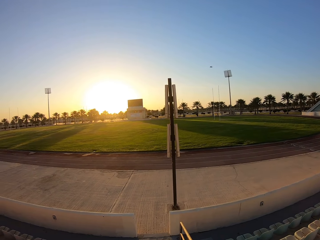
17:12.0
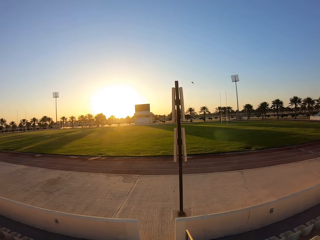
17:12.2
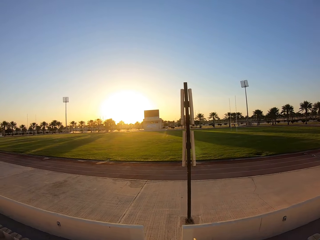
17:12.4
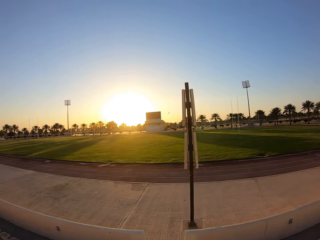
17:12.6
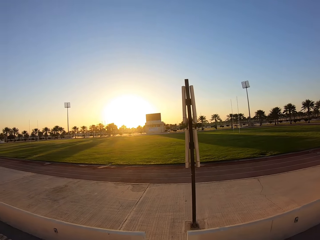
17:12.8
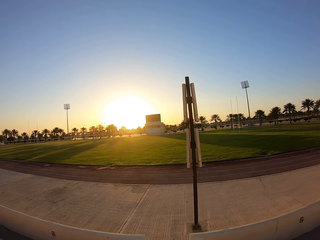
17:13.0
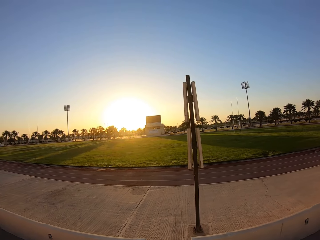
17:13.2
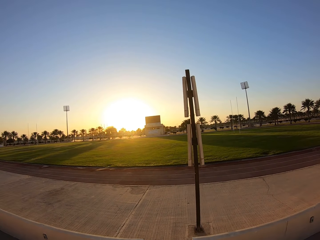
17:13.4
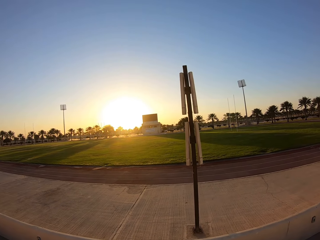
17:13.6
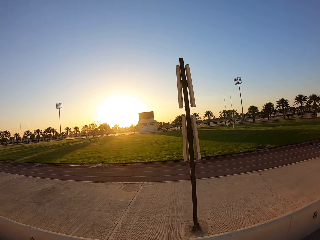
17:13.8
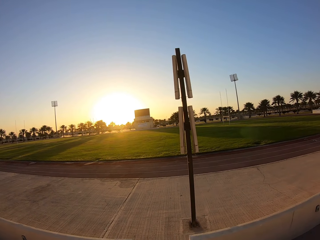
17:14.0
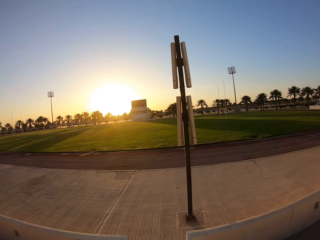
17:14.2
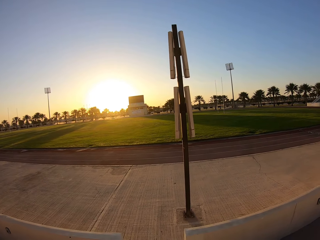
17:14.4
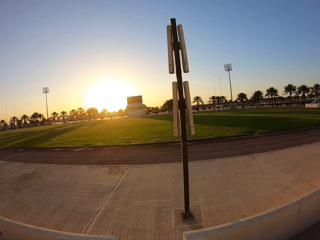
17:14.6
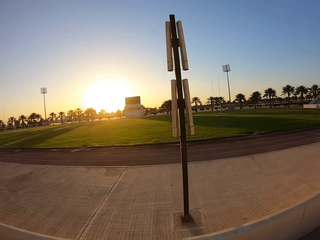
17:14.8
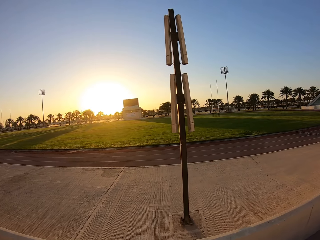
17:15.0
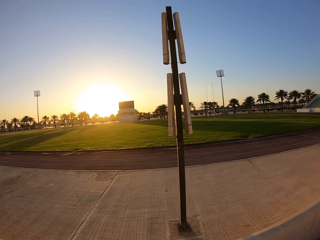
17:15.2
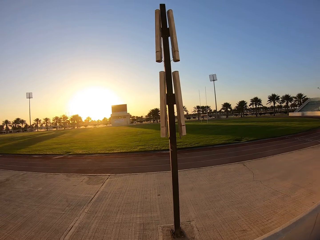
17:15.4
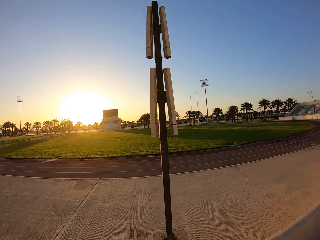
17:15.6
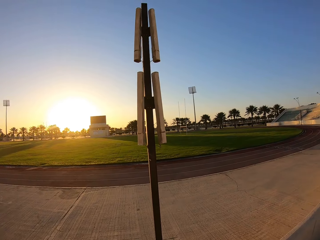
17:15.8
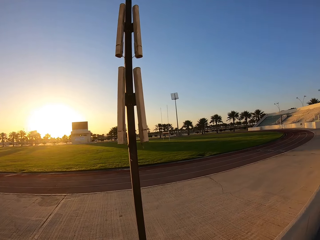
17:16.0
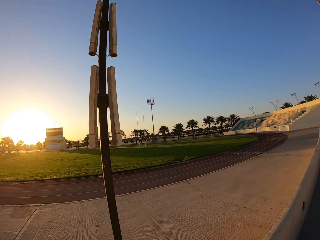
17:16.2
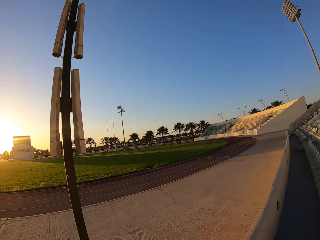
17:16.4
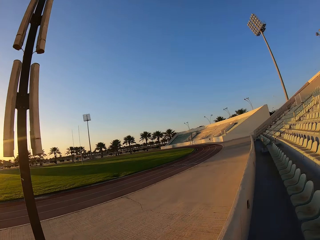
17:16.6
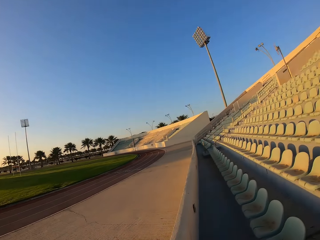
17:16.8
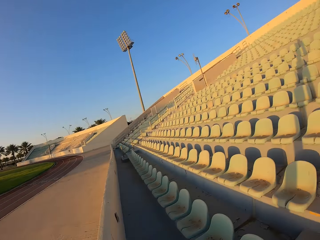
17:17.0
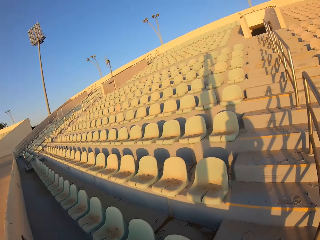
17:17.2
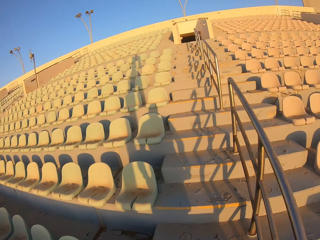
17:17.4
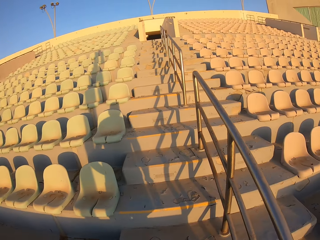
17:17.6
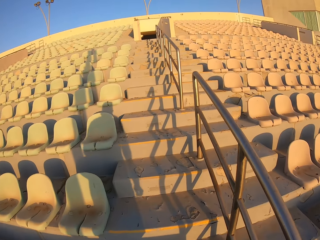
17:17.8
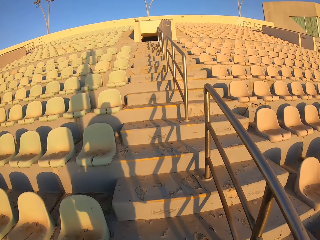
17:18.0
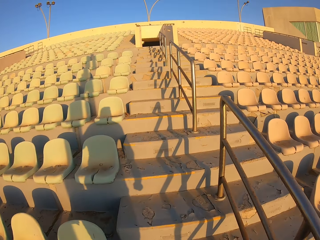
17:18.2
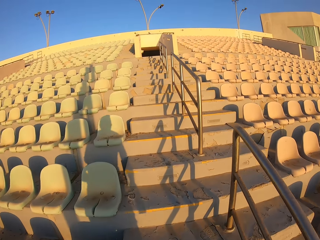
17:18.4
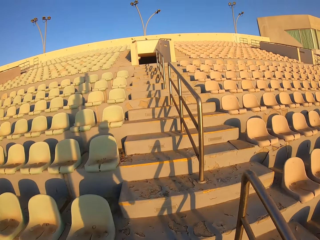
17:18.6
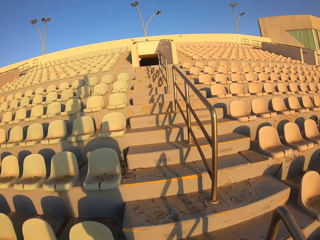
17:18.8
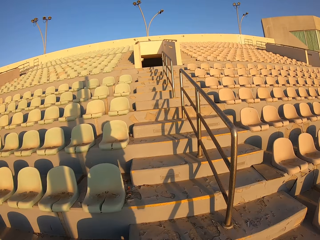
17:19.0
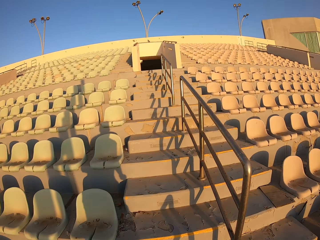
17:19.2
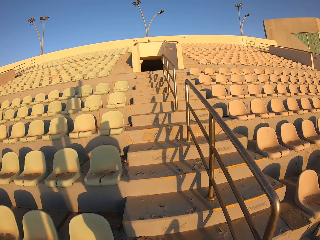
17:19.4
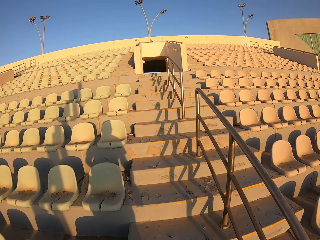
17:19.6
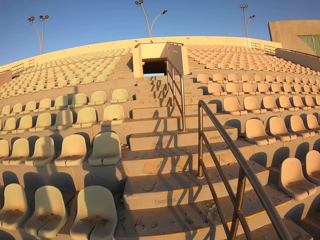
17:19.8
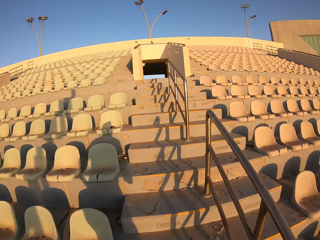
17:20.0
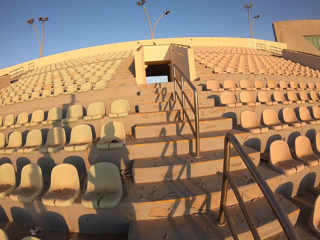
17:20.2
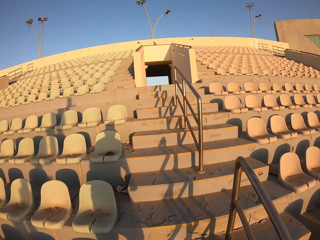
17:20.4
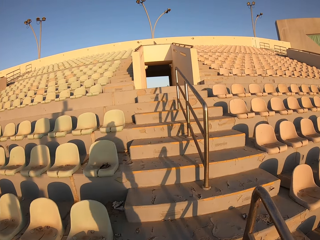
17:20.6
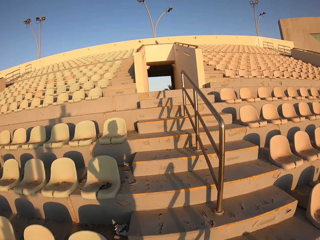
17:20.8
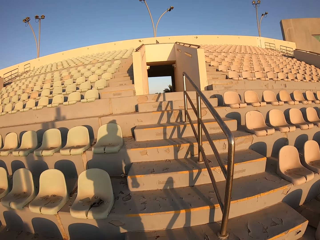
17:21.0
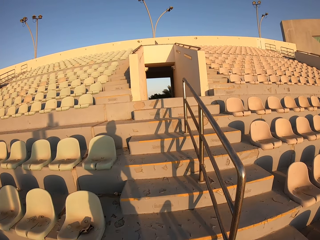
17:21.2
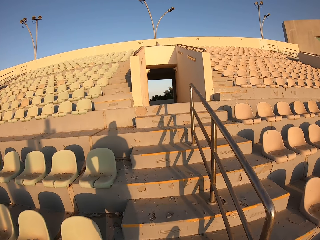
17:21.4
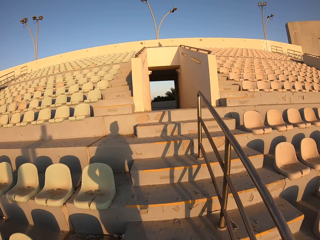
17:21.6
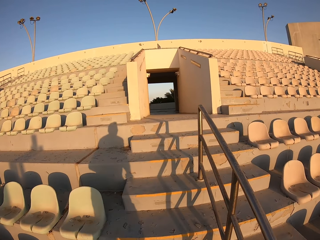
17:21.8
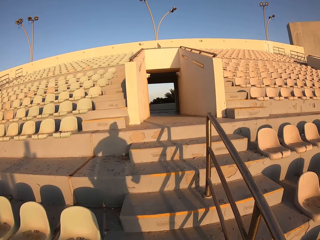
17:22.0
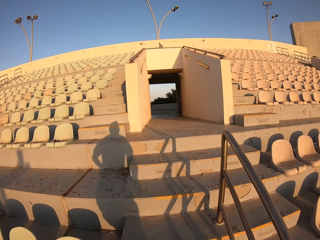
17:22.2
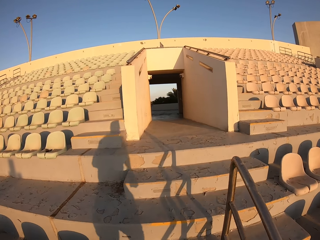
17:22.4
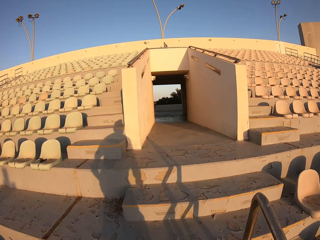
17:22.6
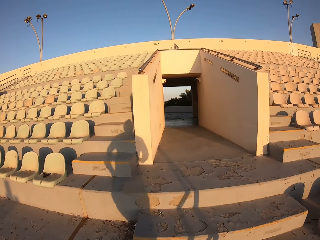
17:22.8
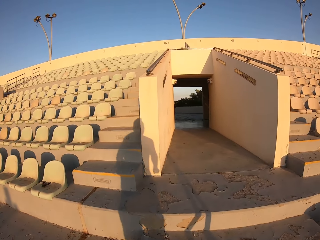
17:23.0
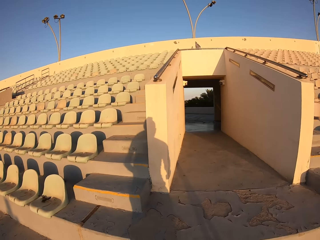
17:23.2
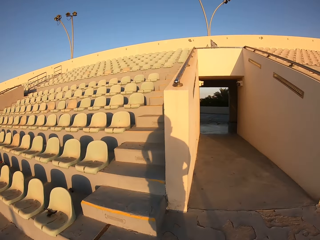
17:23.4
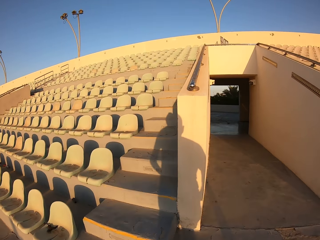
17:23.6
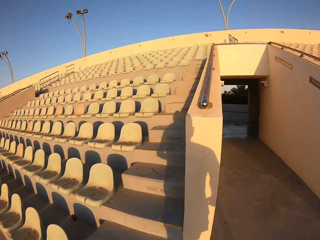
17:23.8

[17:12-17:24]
The camera wearer jogs up the stairs.

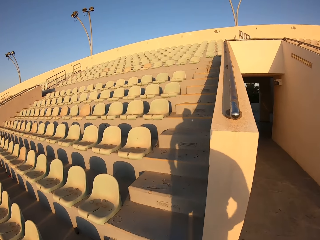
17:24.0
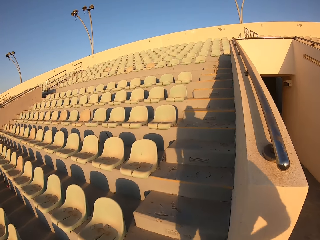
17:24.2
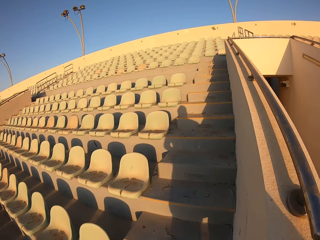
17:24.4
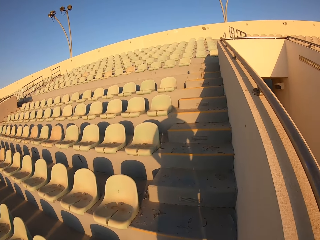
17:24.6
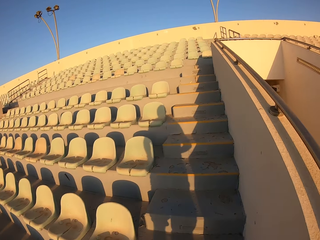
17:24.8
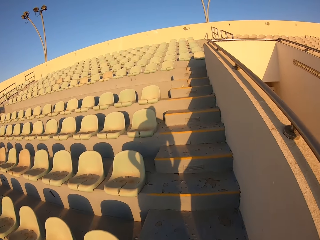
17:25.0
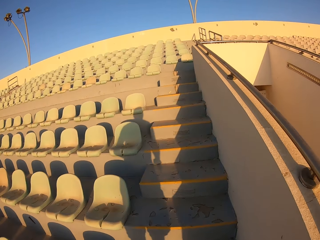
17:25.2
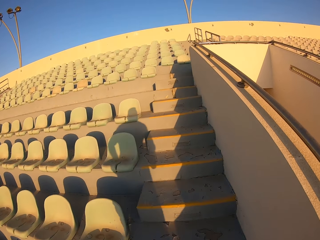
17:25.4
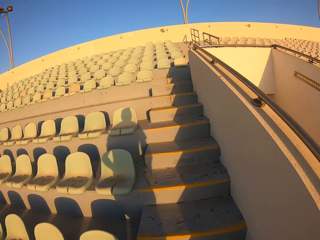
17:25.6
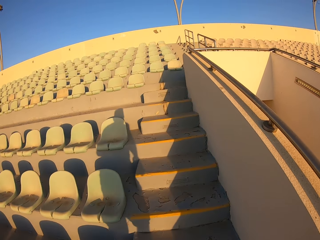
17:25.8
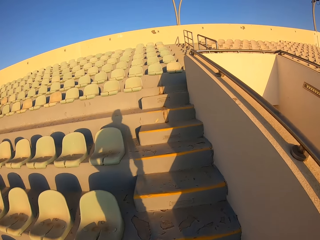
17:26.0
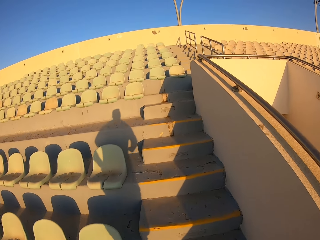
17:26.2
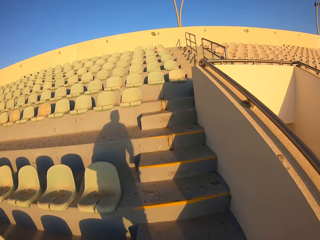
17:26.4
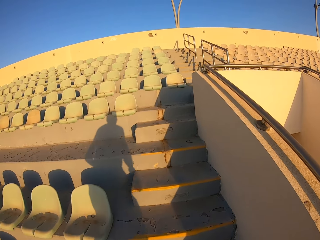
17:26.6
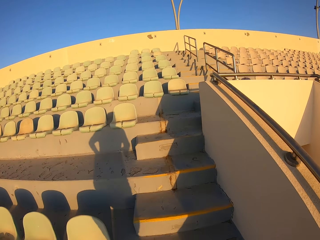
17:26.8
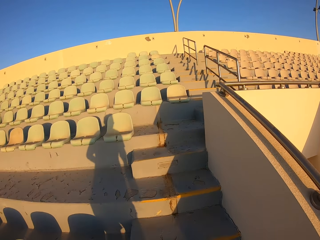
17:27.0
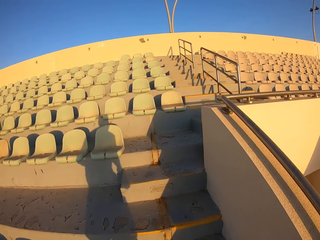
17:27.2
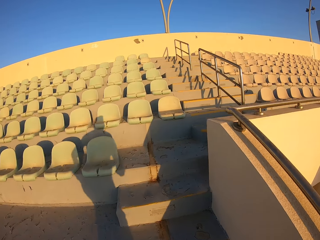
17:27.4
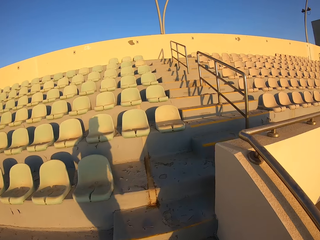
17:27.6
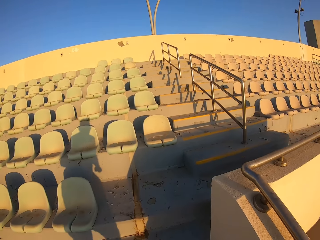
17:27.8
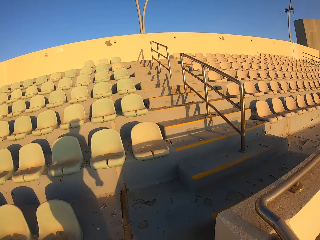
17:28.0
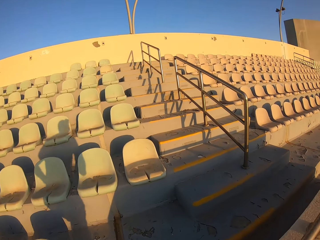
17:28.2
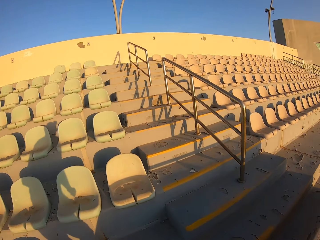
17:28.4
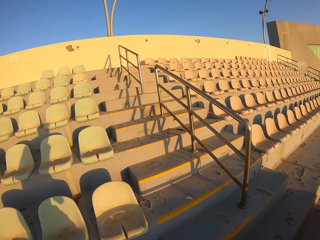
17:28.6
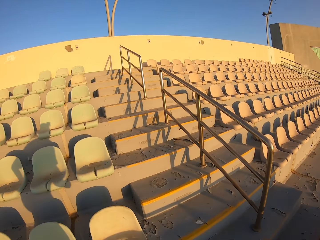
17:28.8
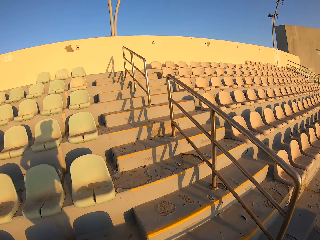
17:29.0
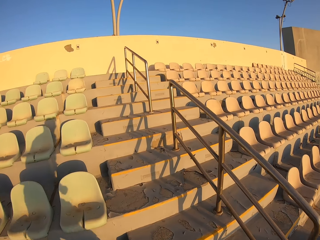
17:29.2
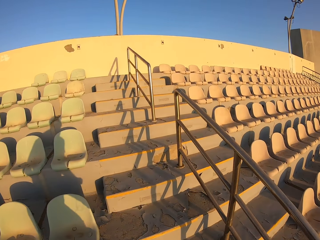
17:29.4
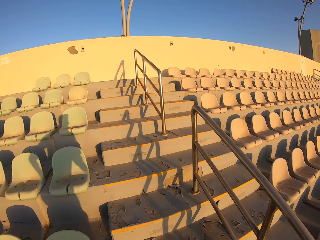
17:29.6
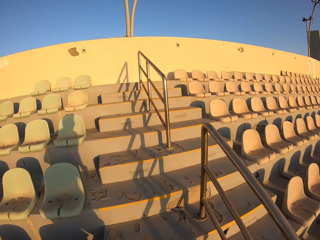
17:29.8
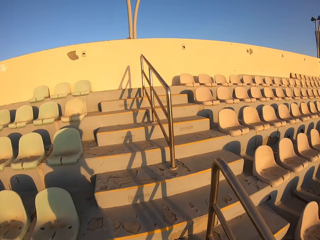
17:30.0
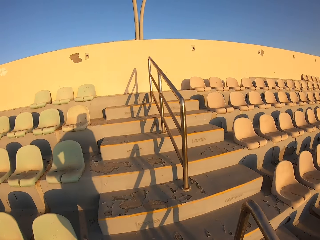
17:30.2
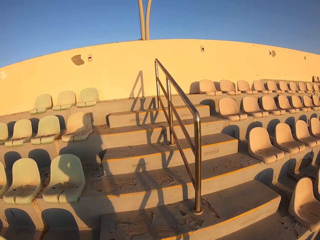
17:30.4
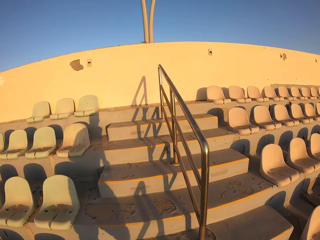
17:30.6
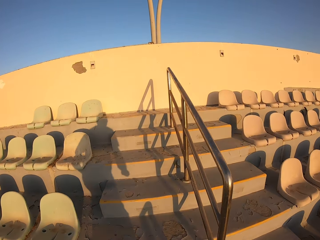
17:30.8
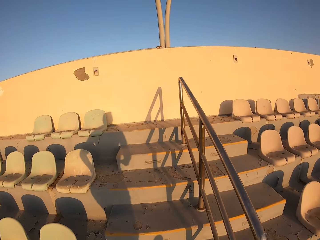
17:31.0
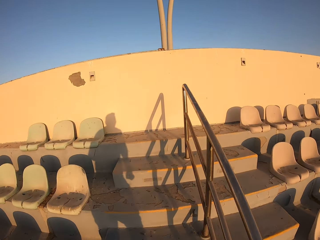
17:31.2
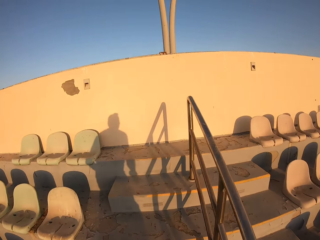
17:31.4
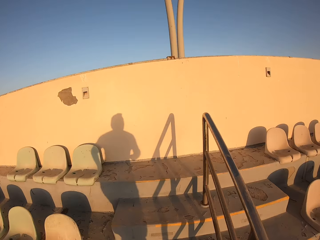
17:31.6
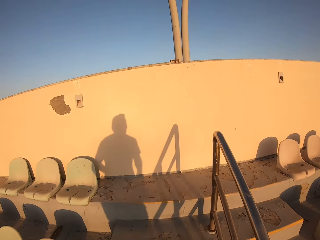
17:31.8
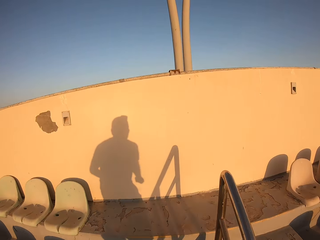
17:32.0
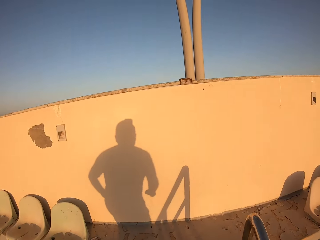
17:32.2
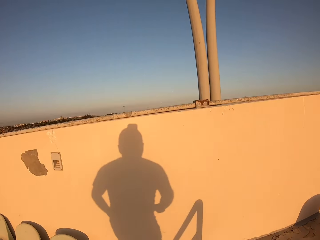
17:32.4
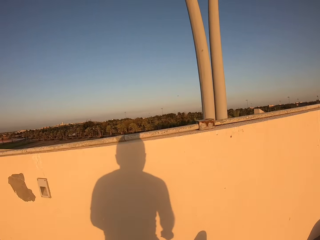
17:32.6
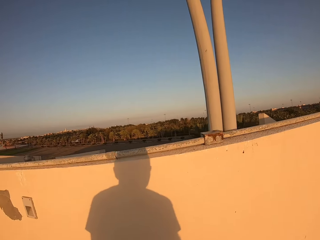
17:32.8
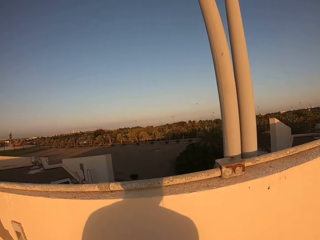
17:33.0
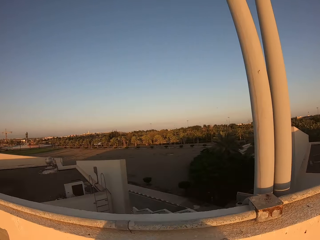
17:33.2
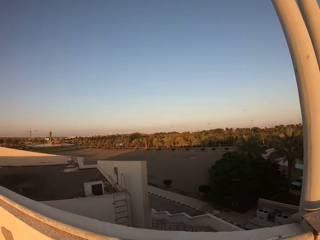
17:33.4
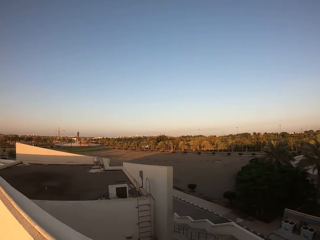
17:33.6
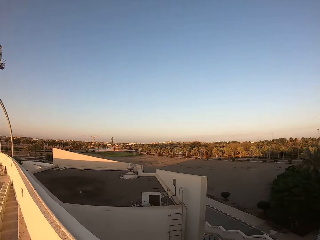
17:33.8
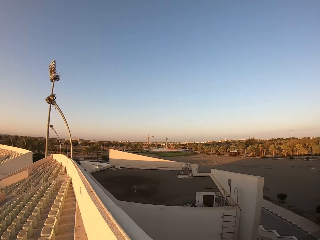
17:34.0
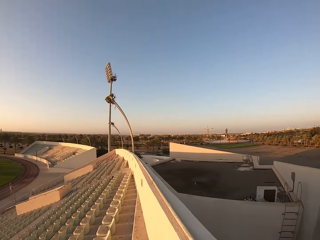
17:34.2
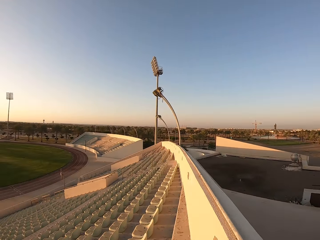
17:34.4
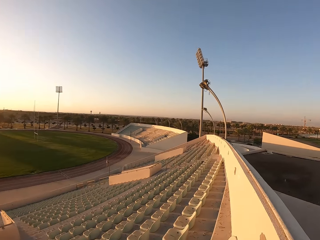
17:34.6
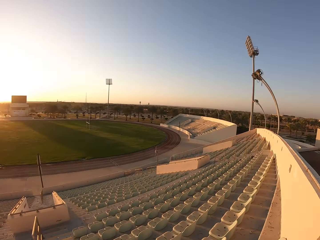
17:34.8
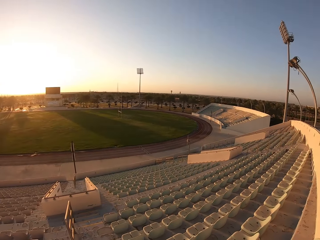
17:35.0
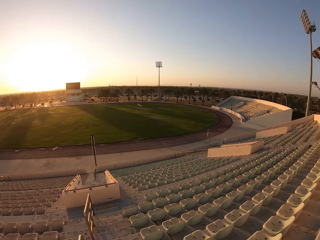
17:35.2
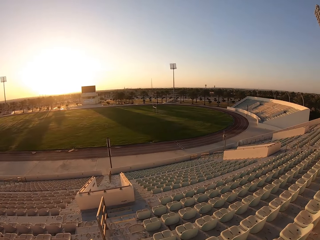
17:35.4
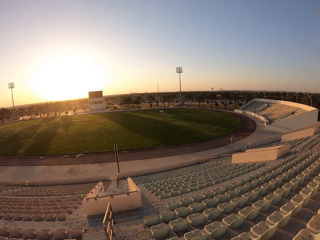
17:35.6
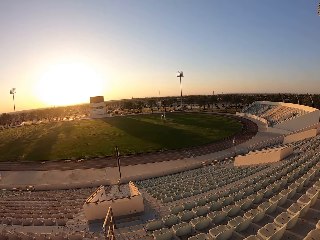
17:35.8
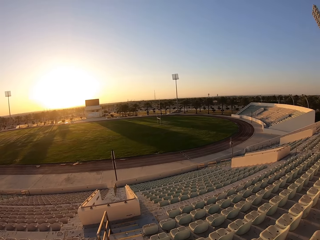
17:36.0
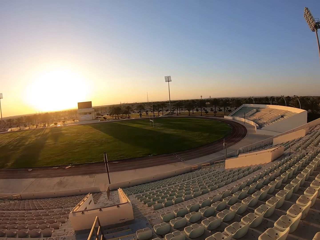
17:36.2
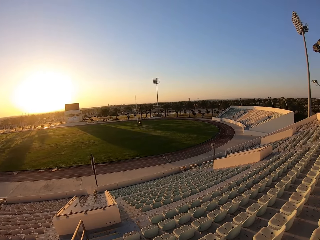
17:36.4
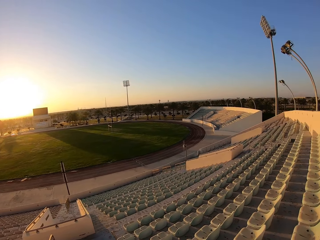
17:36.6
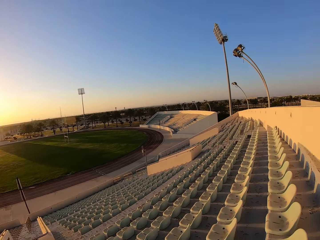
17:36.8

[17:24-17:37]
The camera wearer looks around the stadium.
